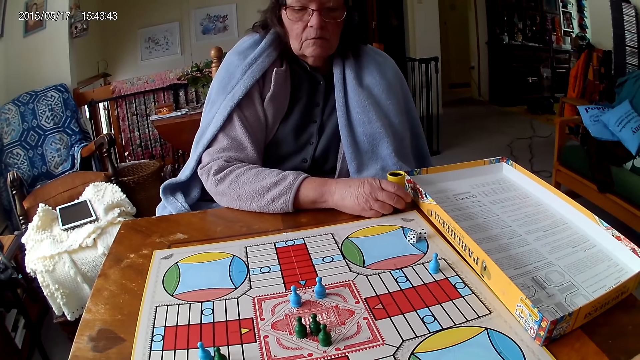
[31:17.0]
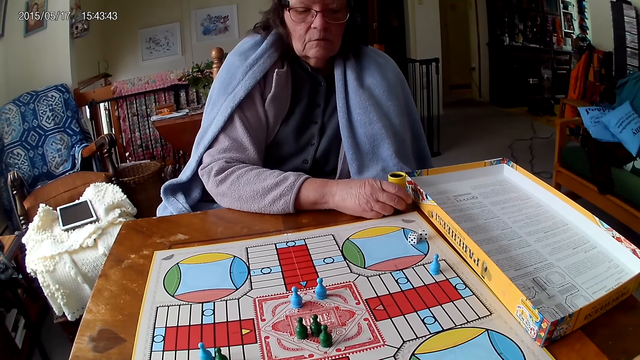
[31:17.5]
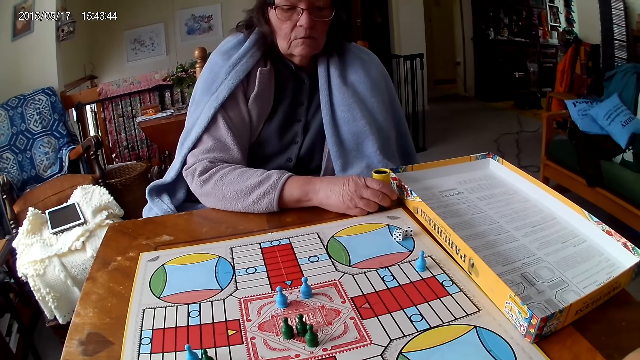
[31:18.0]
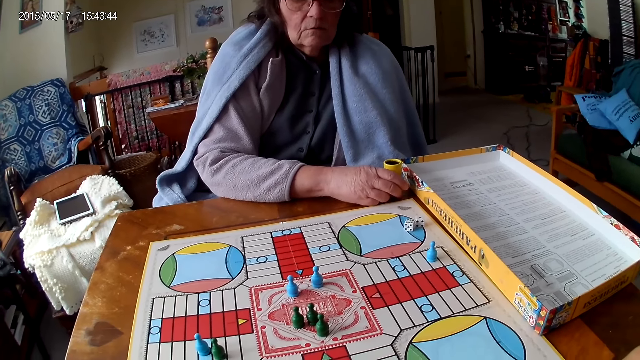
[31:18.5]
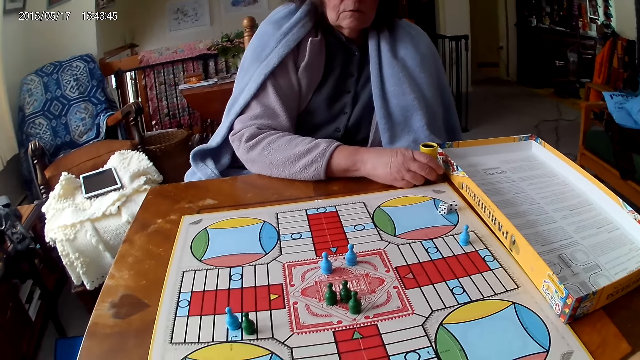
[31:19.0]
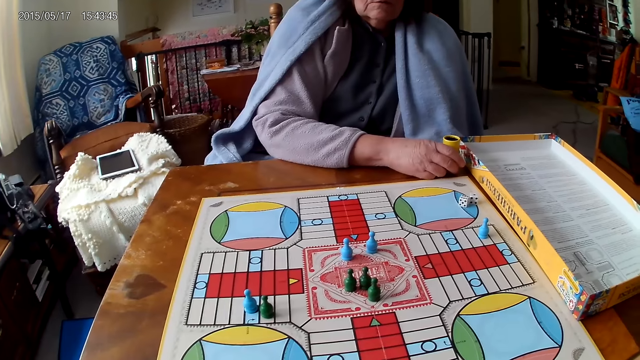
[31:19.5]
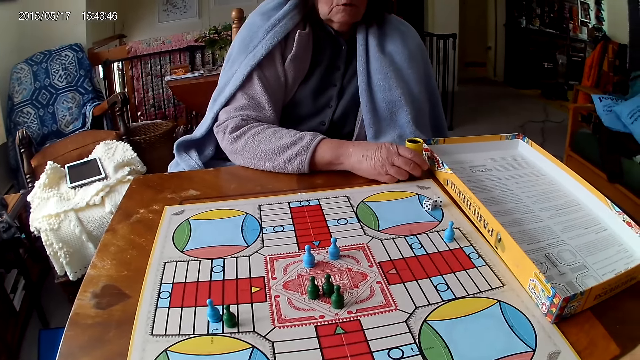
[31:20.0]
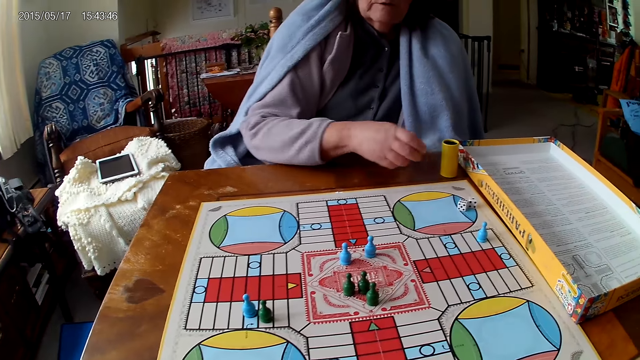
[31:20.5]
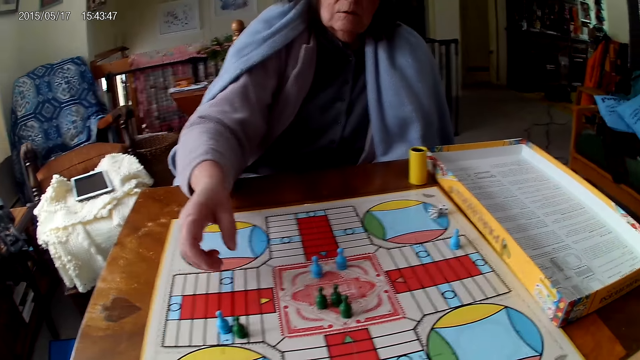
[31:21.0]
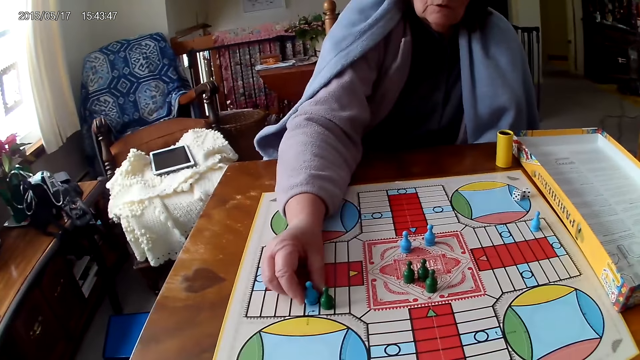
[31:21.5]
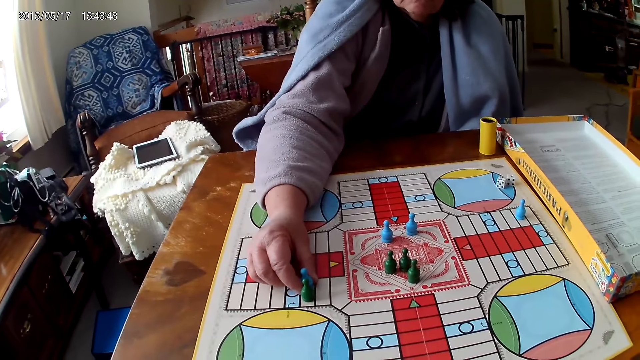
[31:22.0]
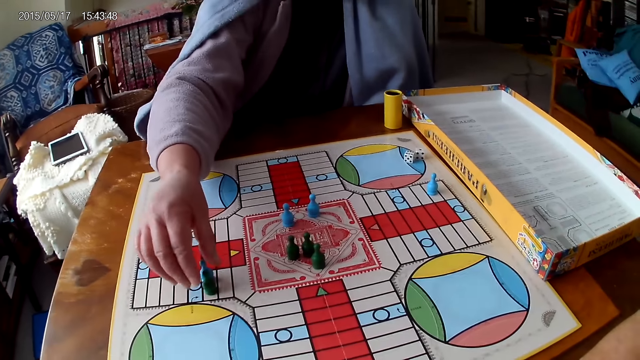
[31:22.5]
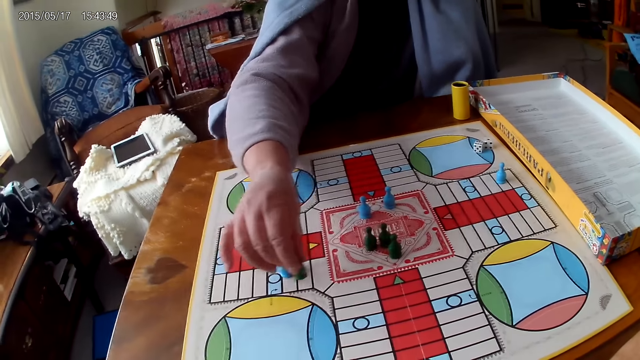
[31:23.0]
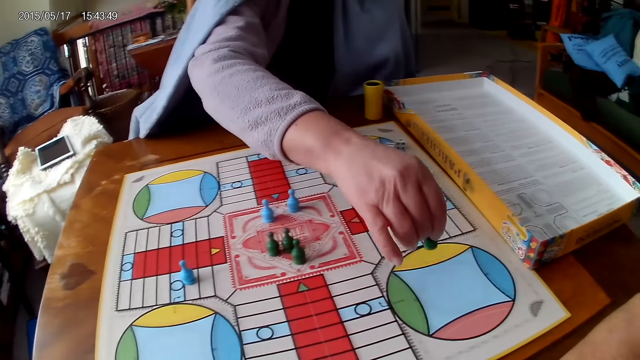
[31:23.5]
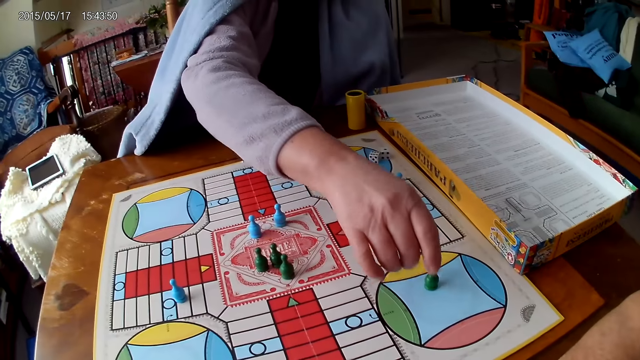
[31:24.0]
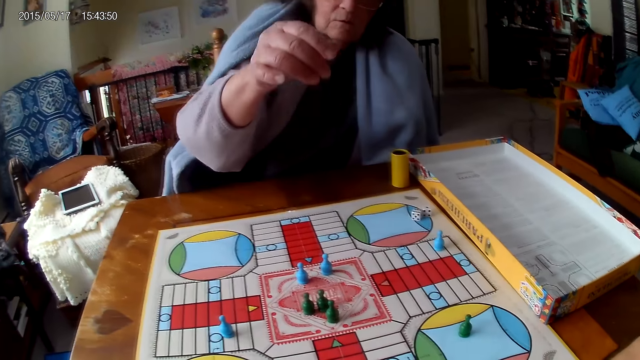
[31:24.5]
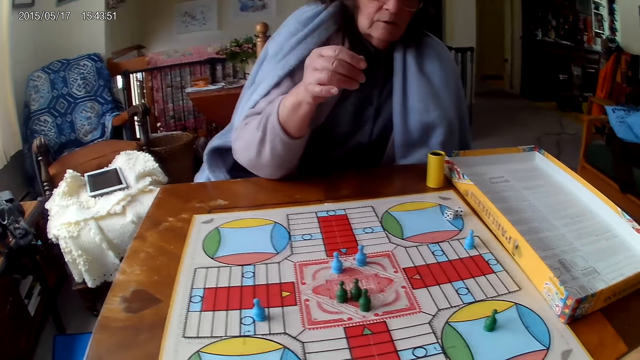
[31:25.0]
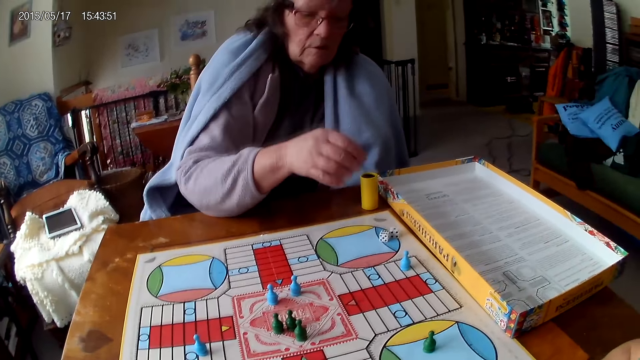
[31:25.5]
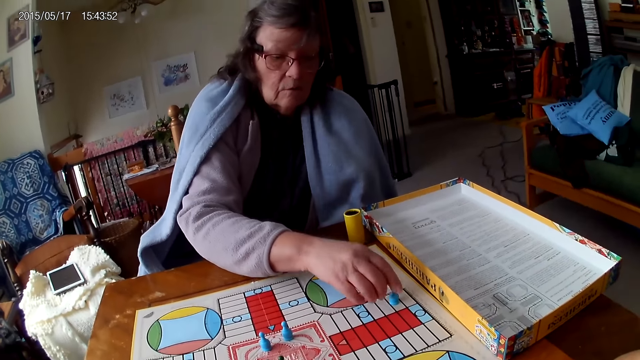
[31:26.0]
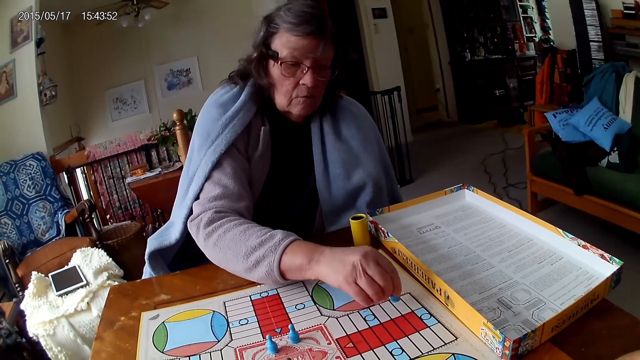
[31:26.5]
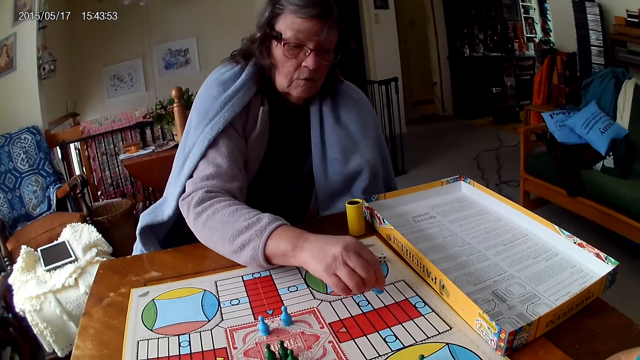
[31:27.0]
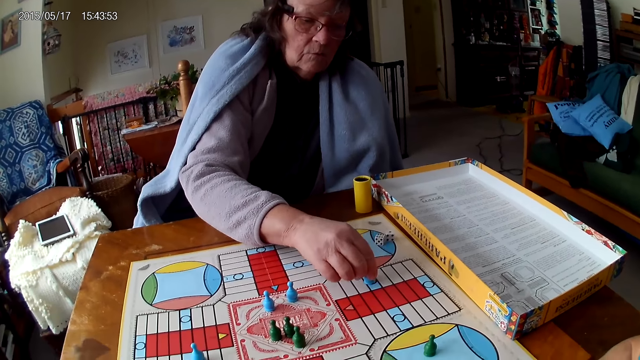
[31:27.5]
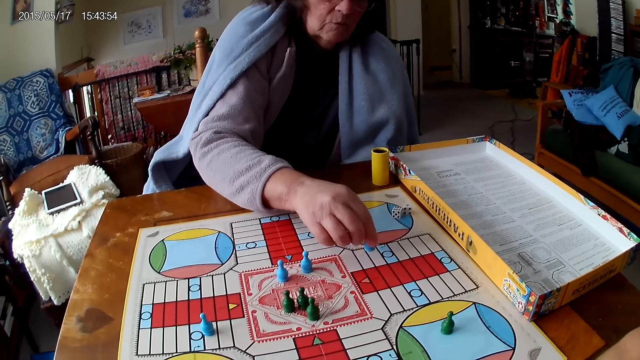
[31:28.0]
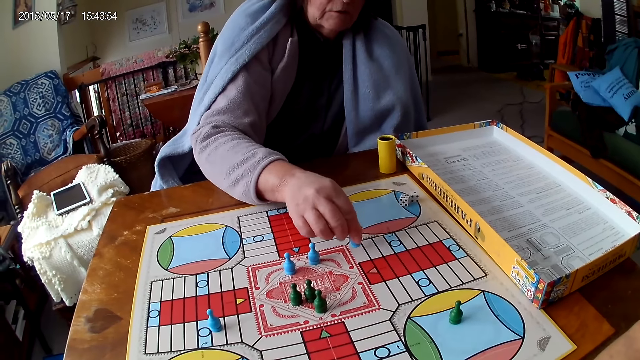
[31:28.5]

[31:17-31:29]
A woman stares at the game. The camera wearer stares at the game. The woman picks the dice and moves a piece on the Ludo board with her right hand. The woman moves another piece on the Ludo board with her right hand. She moves another piece again. The woman picks the dice.

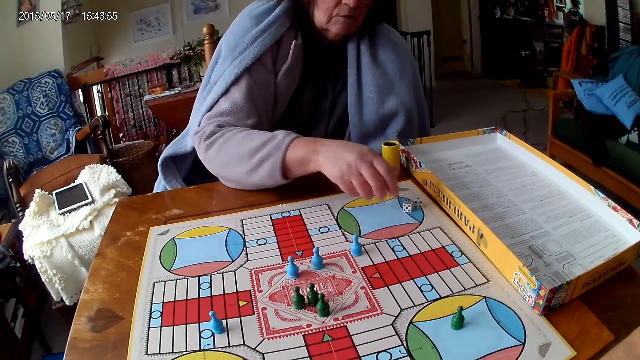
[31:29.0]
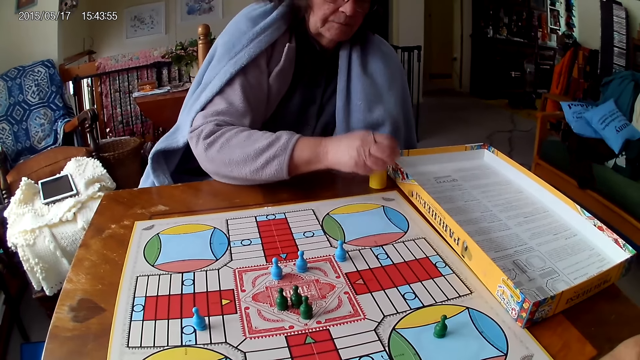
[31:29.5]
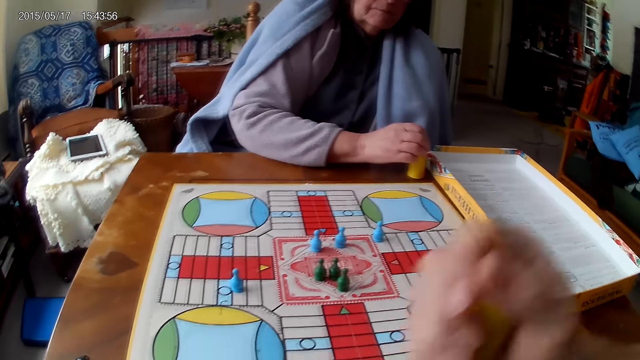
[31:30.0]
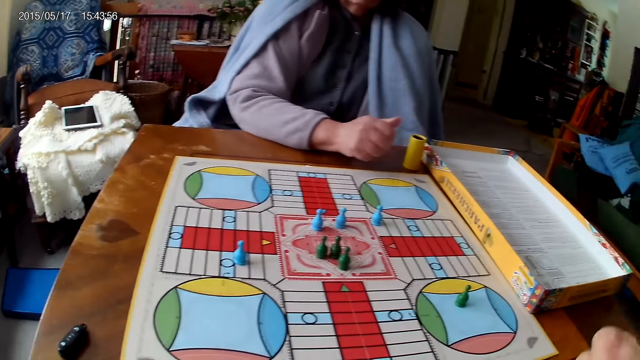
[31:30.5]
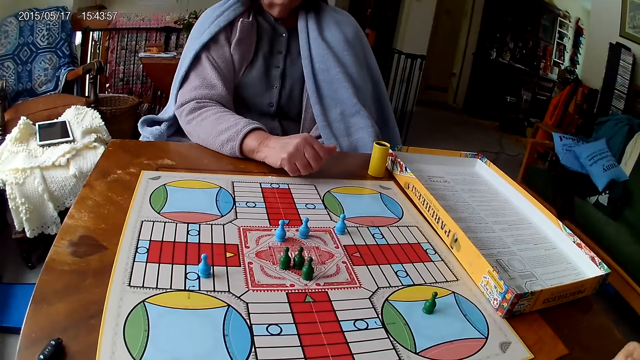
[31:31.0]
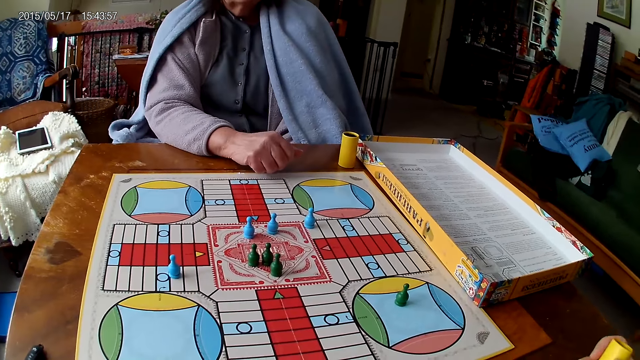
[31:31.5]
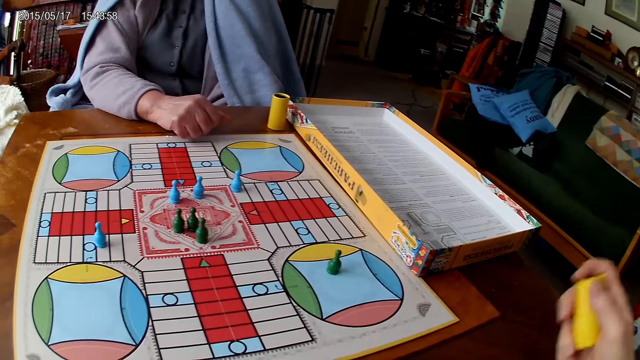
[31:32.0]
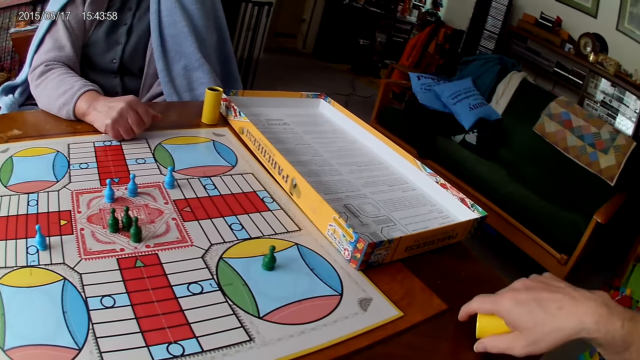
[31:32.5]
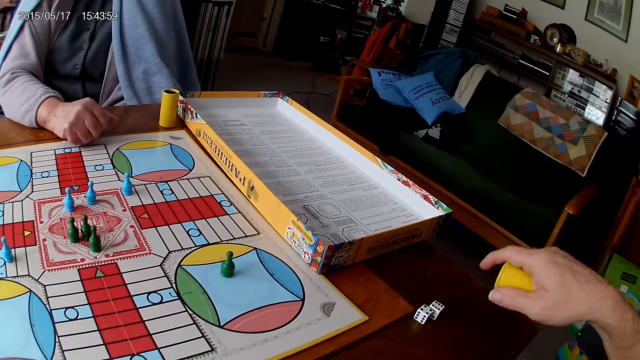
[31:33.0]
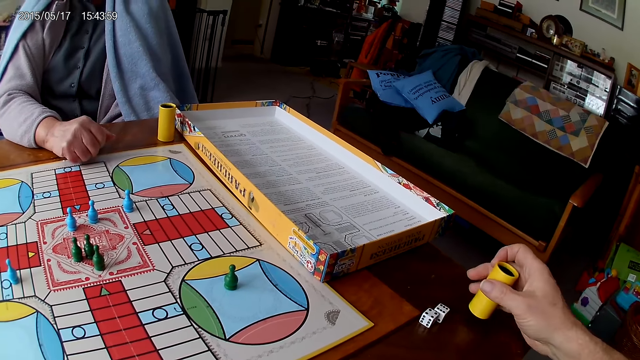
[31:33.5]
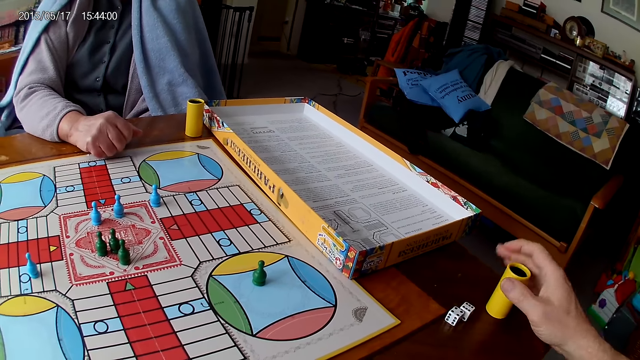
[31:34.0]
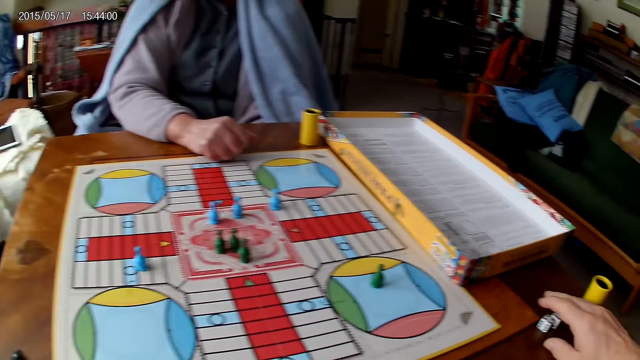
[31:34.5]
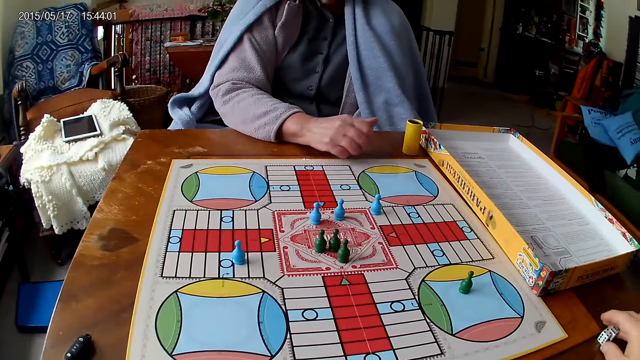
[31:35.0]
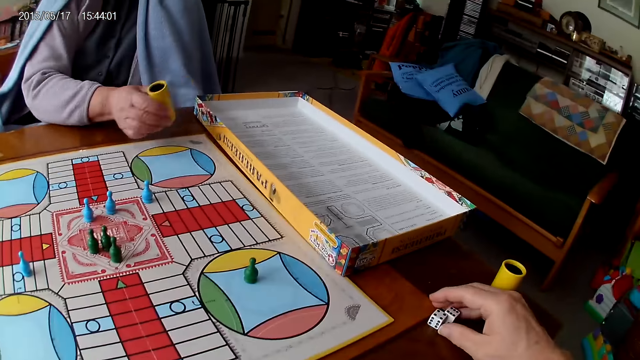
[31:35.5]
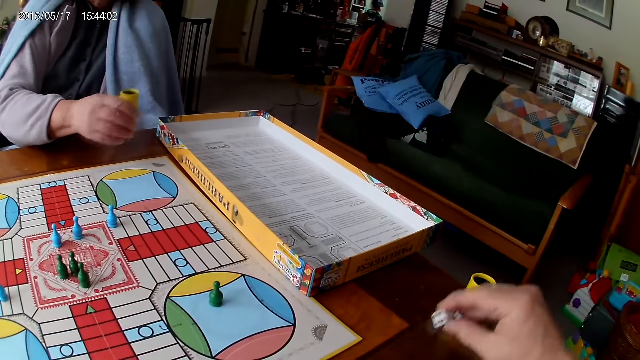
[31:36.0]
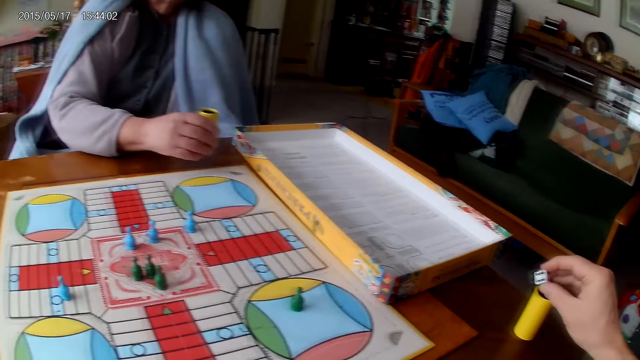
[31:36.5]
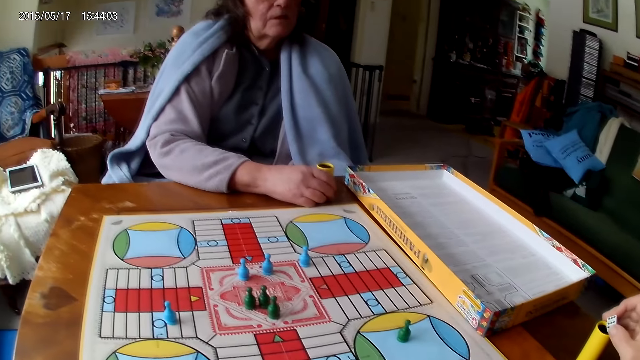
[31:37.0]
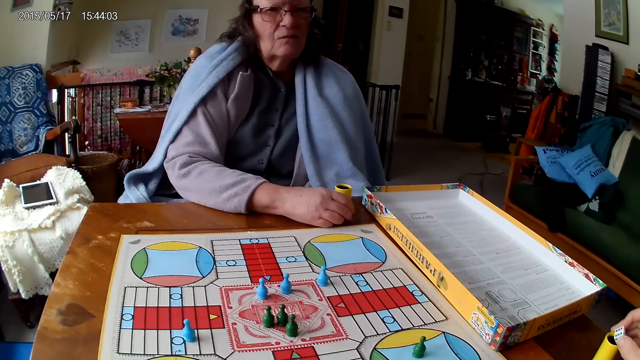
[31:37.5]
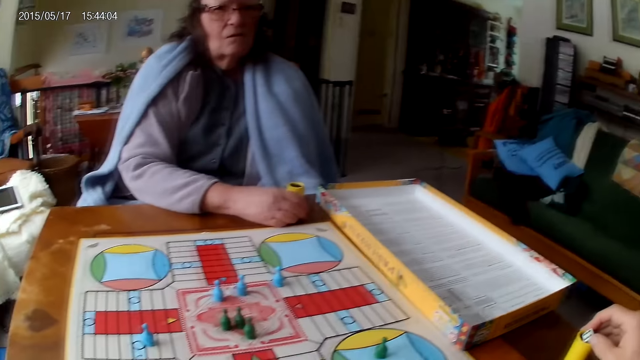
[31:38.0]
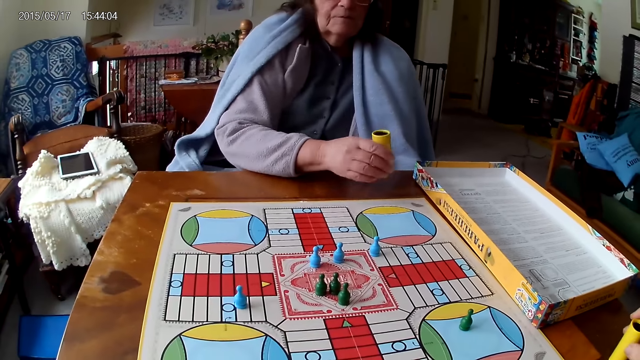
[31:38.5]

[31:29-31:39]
A woman picks her dice from the Ludo board with her right hand. The camera wearer shakes his container with his right hand. The woman drops the dice into her container. The camera wearer drops the dice in his container on the table. He drops his container on the table with his right hand. The woman picks the dice cup and shakes her container with her right hand. The camera wearer picks his dice from the Ludo board with his right hand. He drops the dice in his container on the table. The woman drops the dice cup and spins the dice cup.
